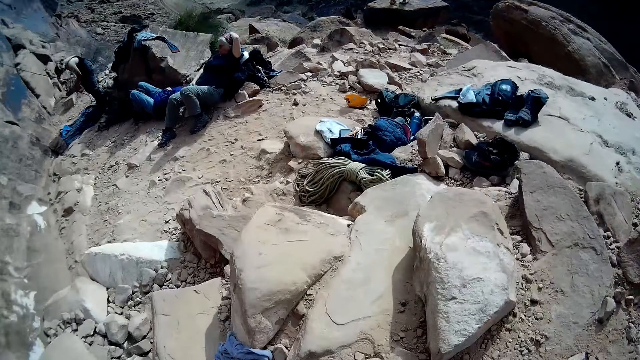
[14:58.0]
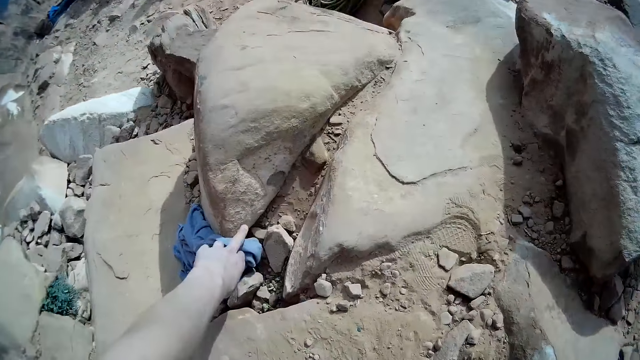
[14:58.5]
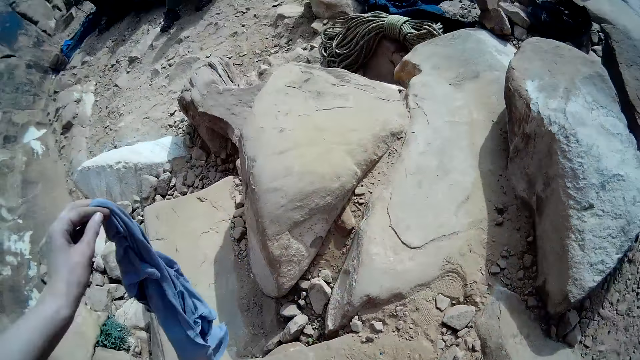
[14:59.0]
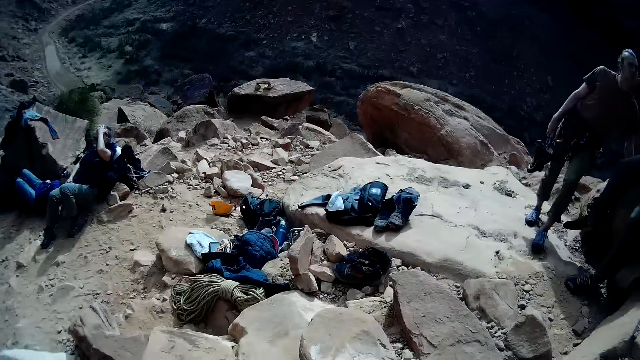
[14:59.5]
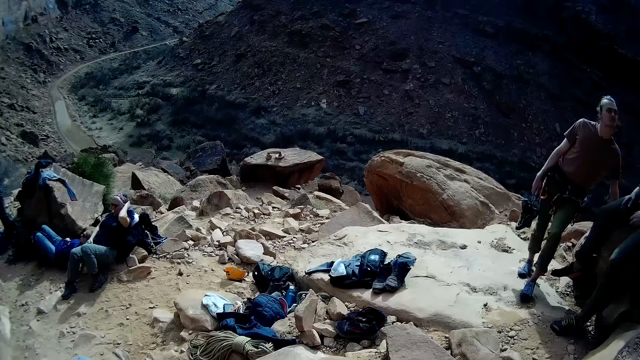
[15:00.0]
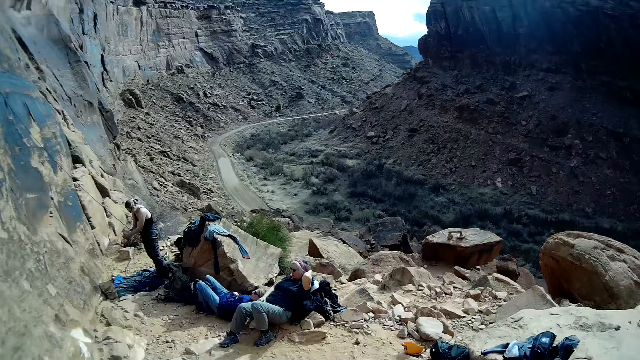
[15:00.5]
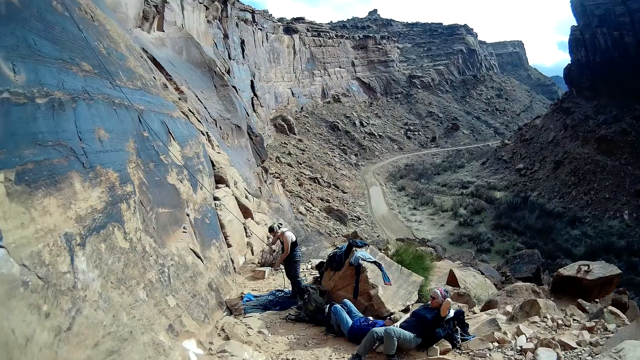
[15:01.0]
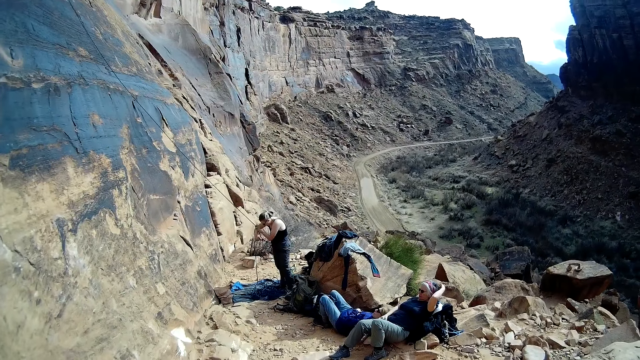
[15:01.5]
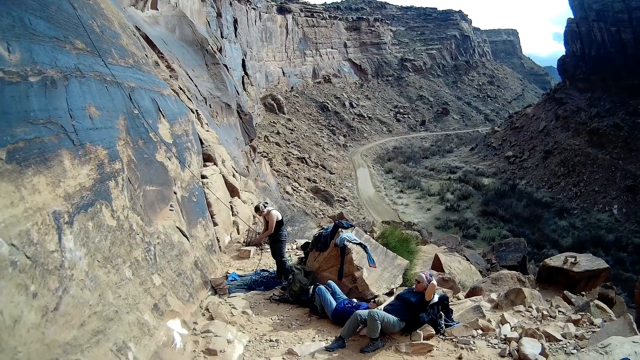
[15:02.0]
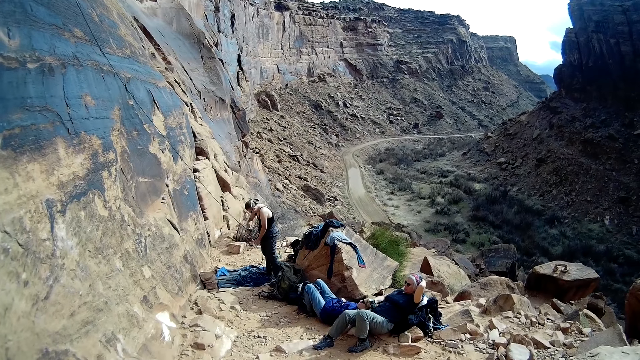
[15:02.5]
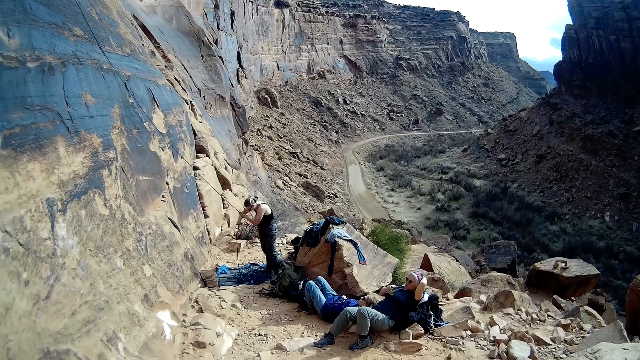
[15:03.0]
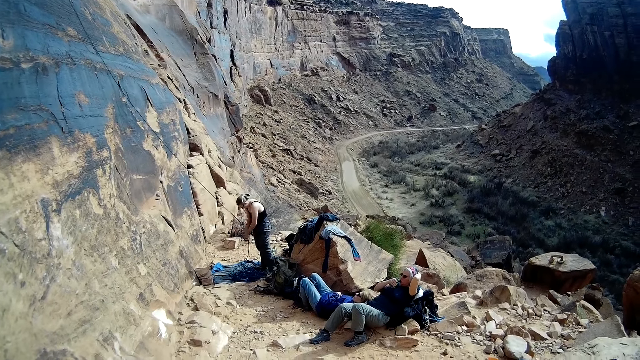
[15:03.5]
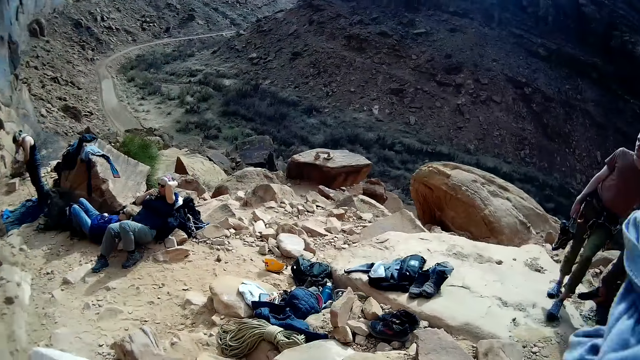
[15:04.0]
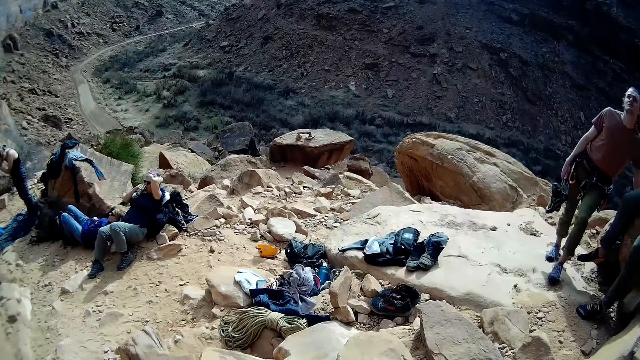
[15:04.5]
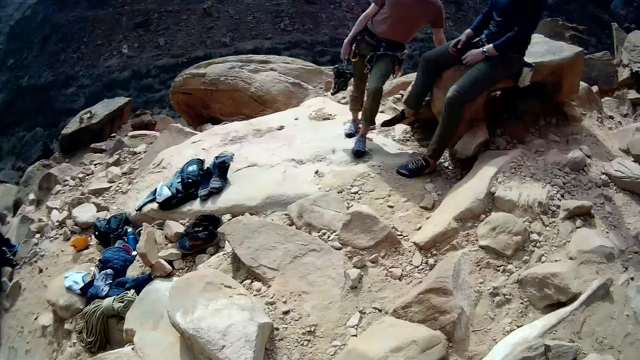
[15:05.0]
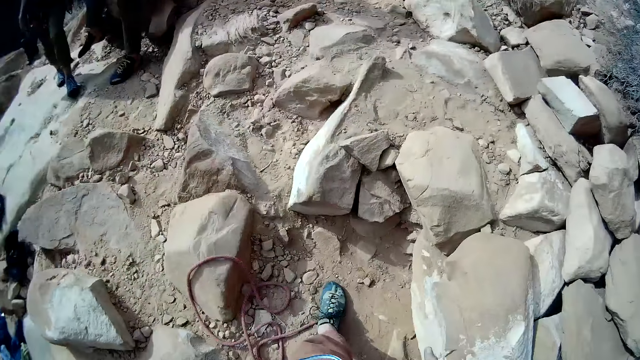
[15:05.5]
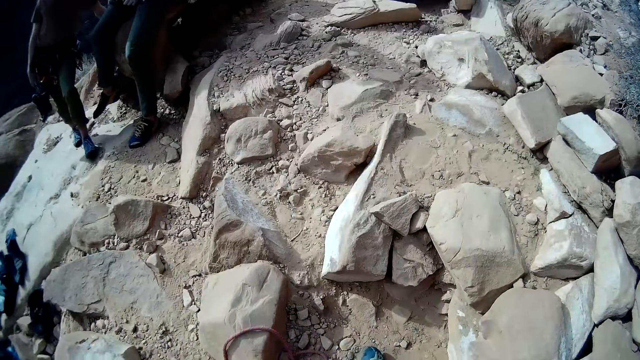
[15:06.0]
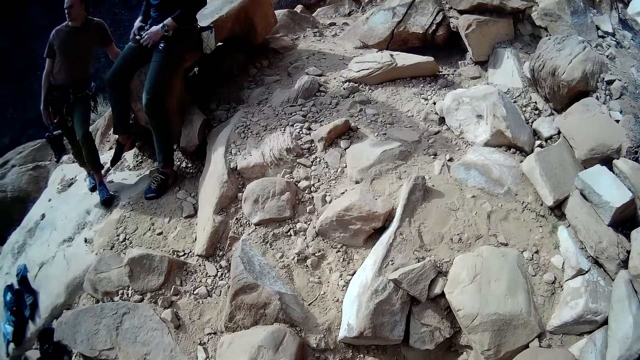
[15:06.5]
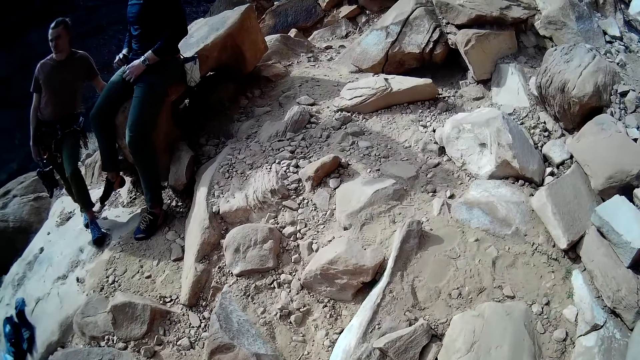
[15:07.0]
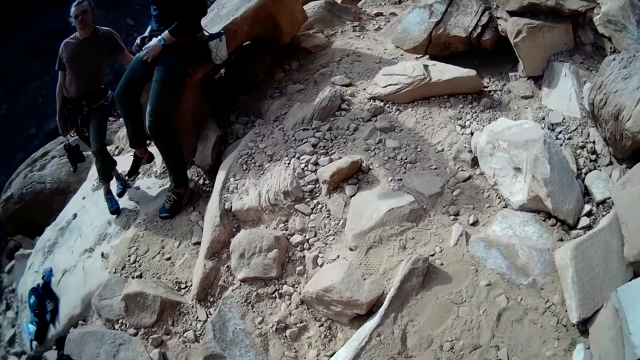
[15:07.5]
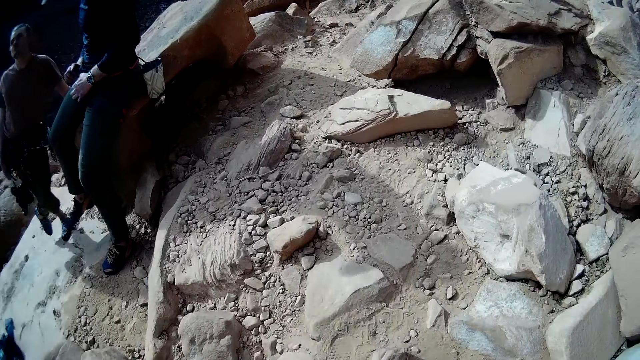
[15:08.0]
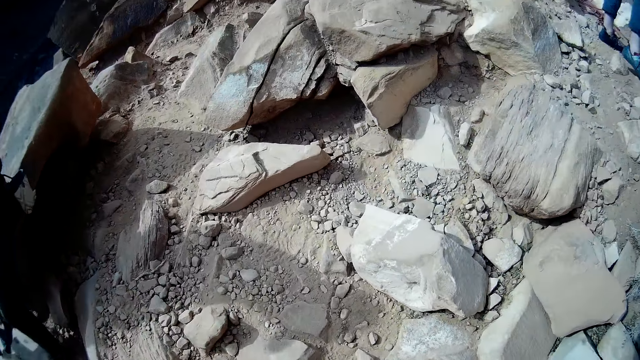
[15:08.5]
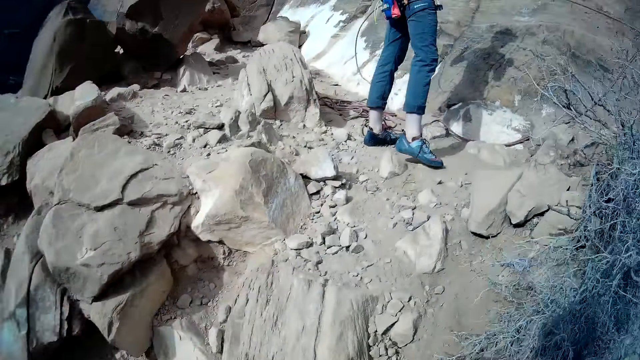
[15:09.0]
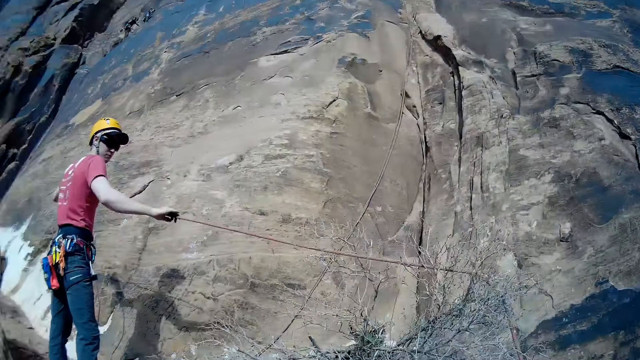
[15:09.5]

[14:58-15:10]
The camera wearer picks up the cloth from the ground. They dust the cloth they picked. They turn the camera around. They throw the cloth towards a pile of wears. They turn the camera around. They move towards a climber.

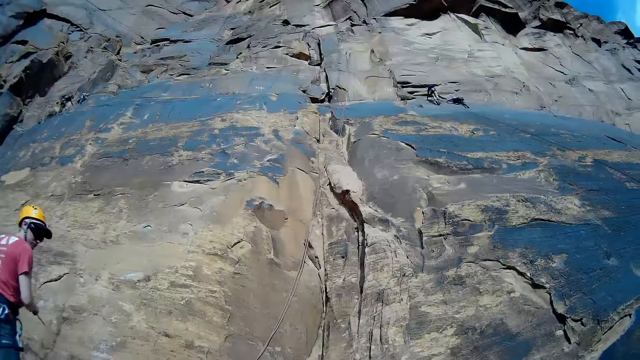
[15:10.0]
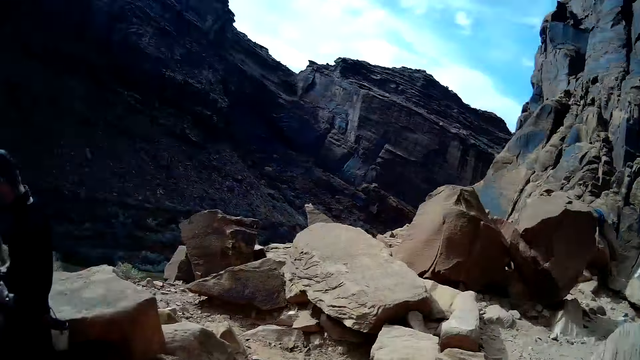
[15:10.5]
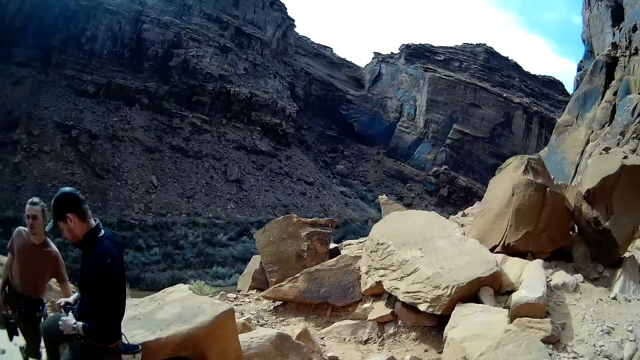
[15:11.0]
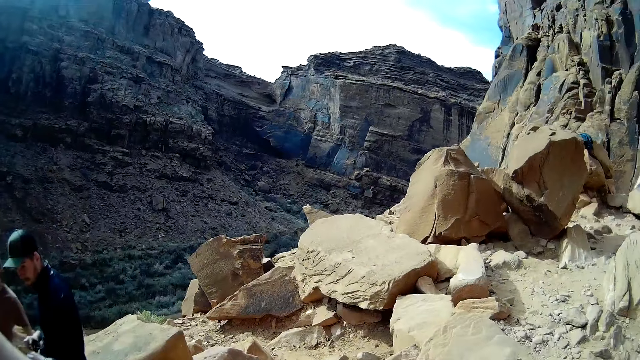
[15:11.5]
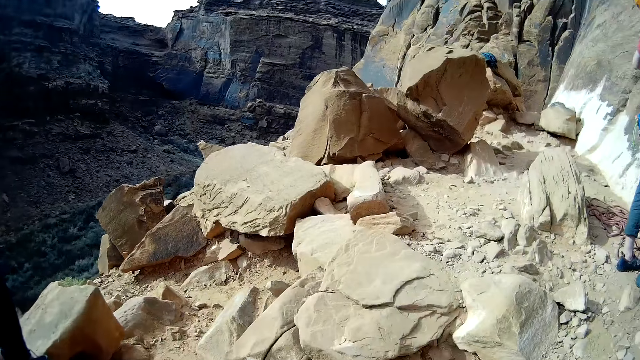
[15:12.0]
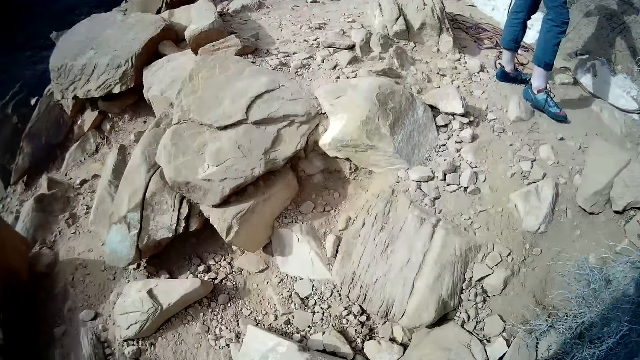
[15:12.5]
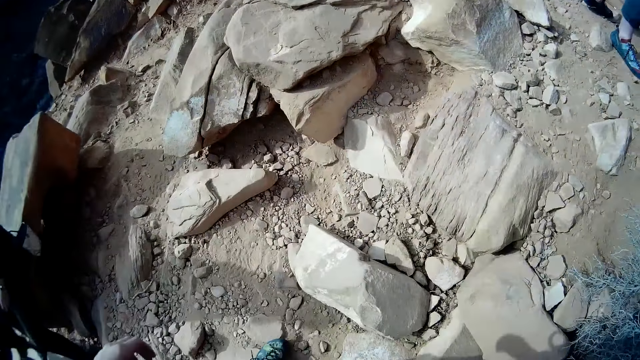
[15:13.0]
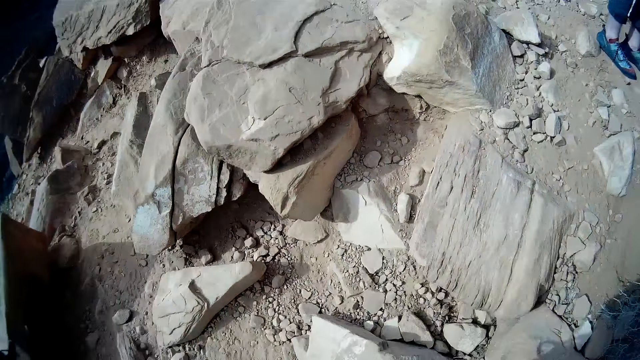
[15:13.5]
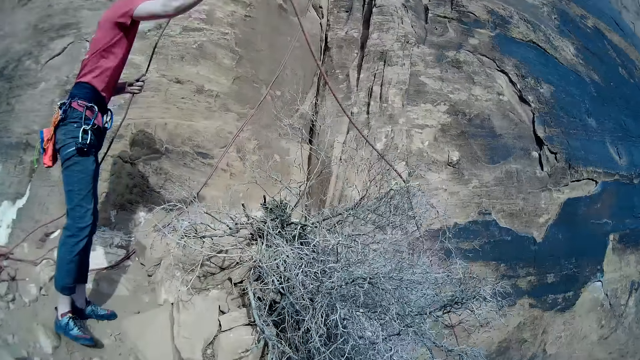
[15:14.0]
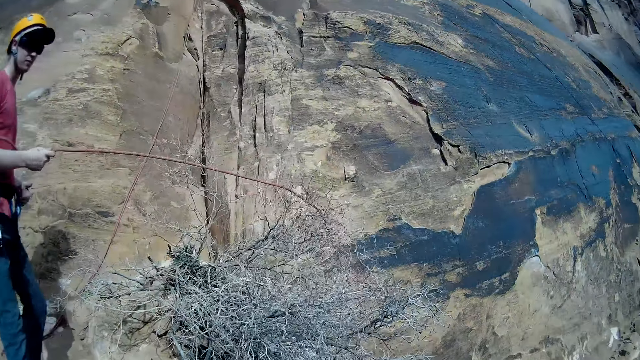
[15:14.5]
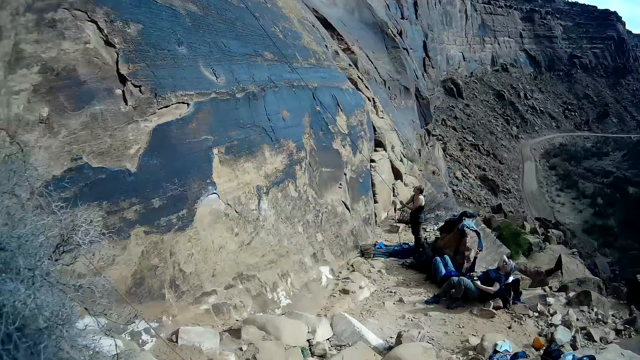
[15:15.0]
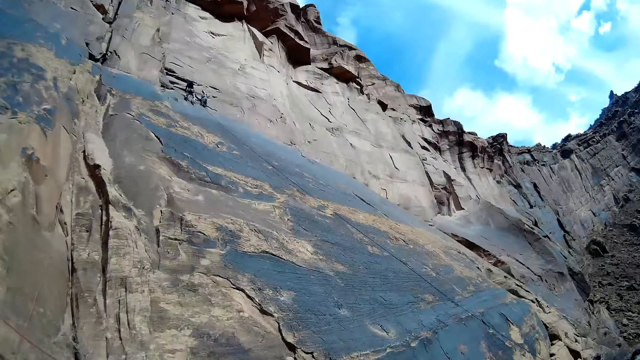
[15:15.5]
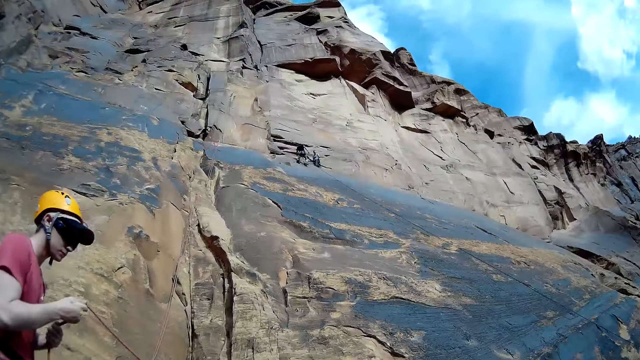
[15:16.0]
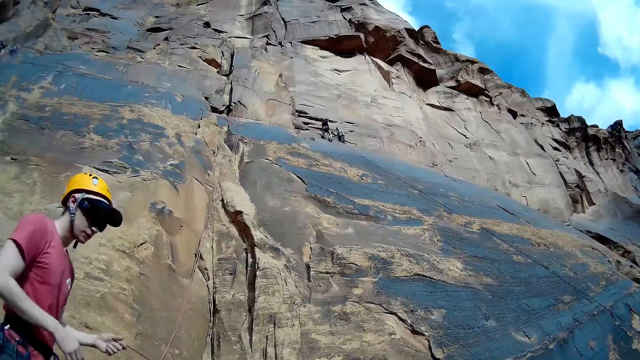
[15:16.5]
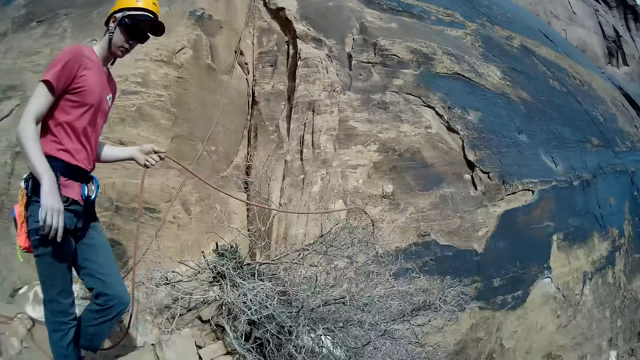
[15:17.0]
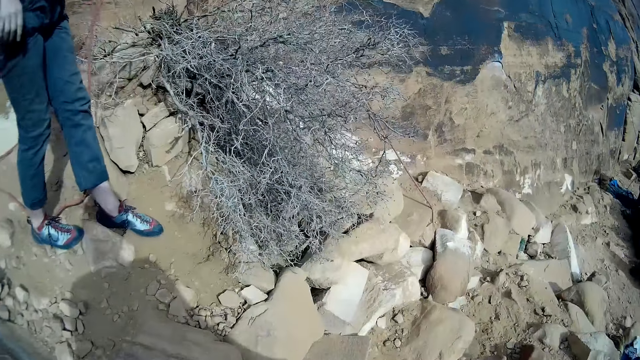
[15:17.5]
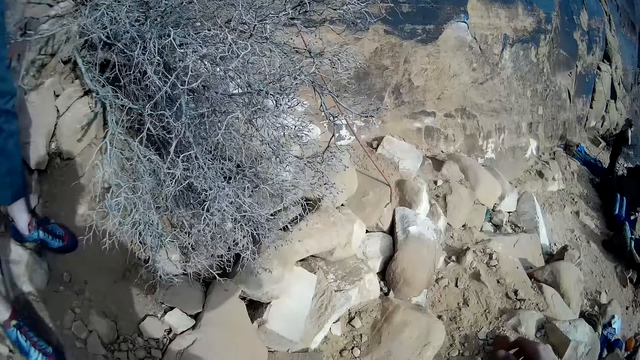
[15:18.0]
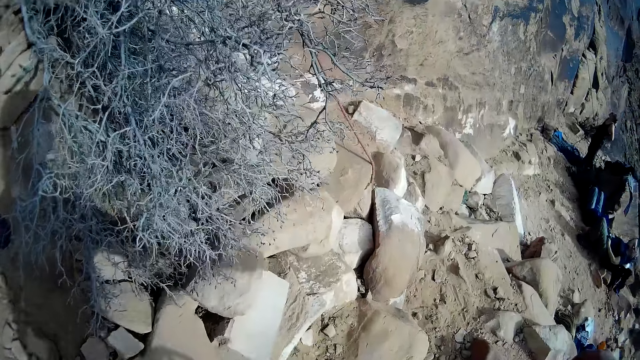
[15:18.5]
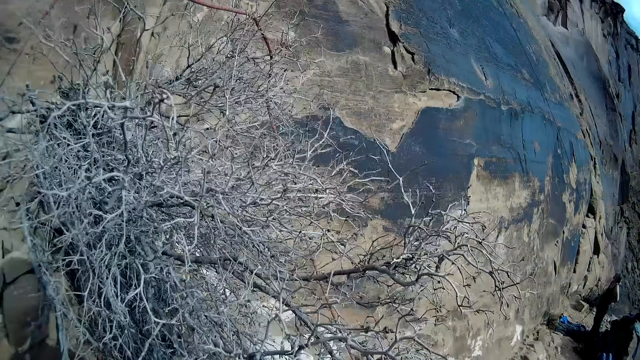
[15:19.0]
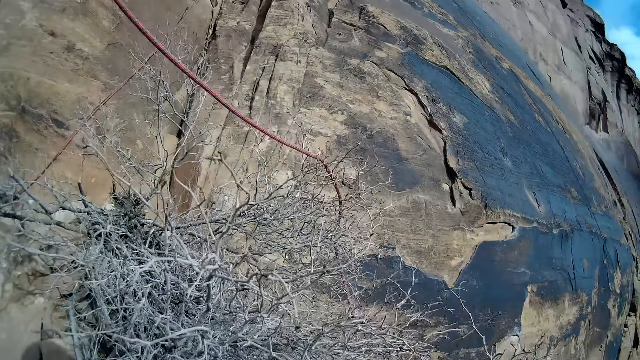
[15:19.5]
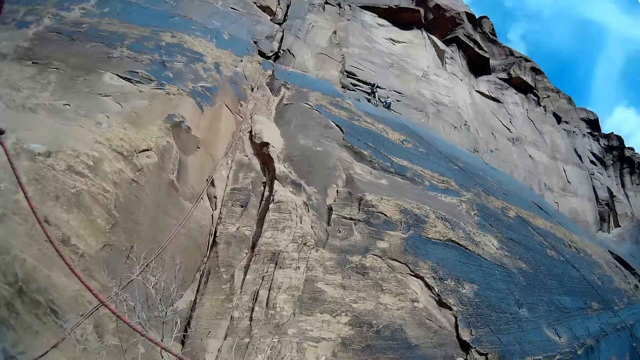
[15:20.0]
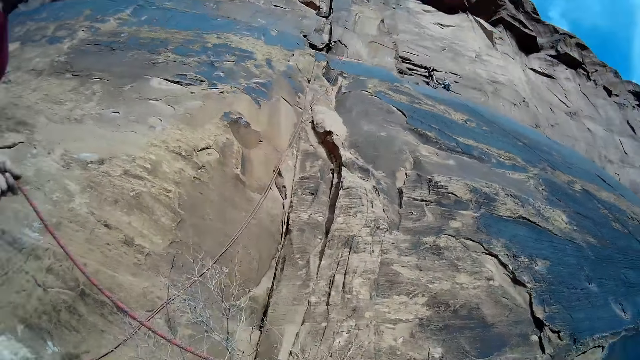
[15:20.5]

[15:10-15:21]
The camera wearer turns the camera up the cliff. He raises up his hand. He drops down his hands. A man holds a rope.
